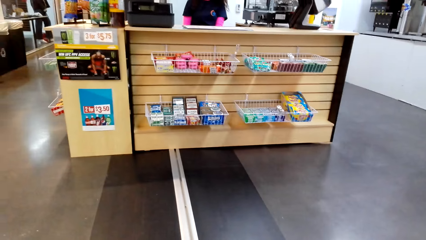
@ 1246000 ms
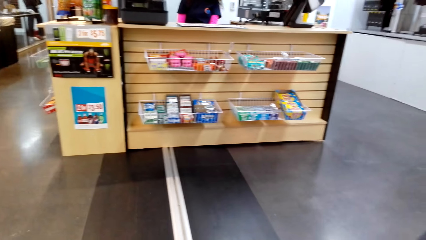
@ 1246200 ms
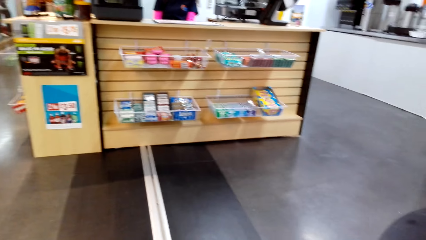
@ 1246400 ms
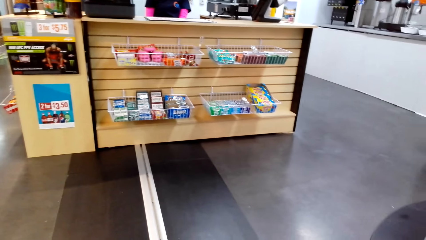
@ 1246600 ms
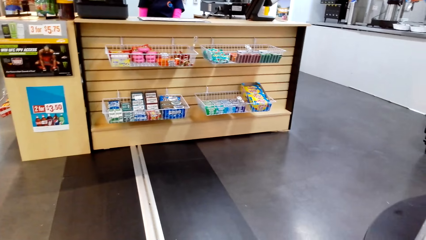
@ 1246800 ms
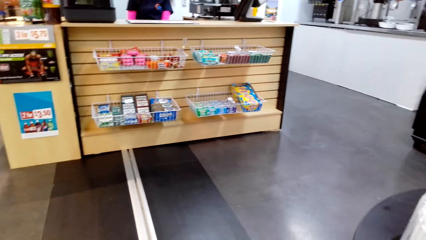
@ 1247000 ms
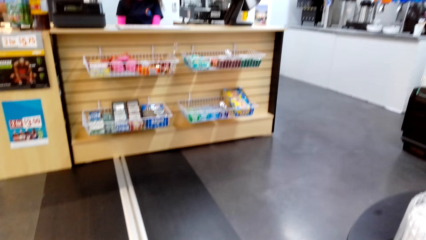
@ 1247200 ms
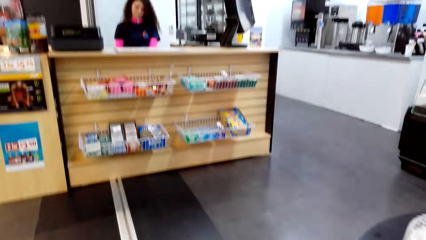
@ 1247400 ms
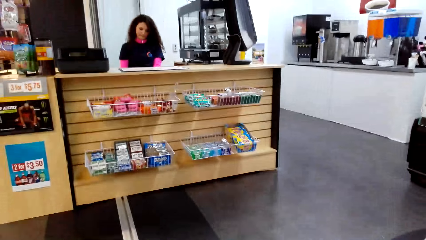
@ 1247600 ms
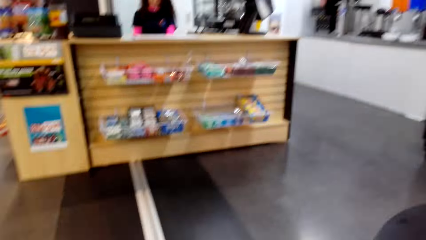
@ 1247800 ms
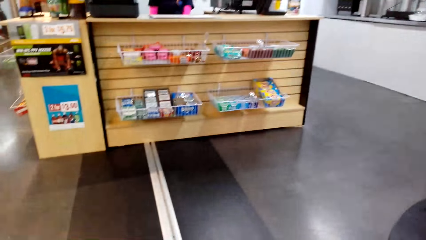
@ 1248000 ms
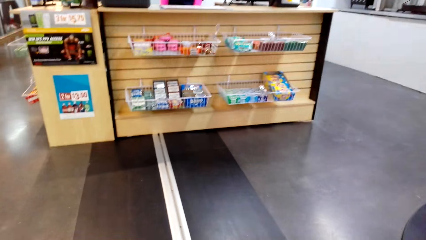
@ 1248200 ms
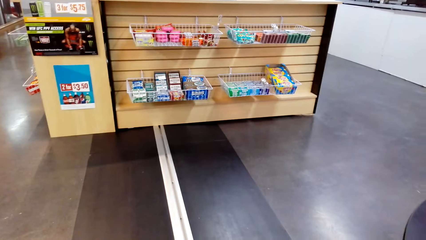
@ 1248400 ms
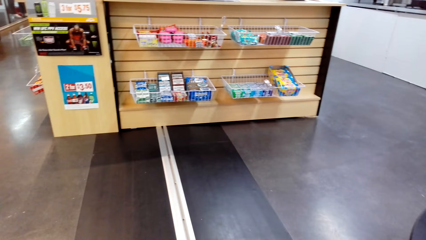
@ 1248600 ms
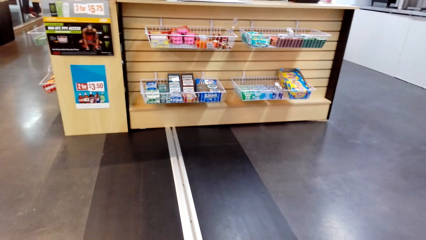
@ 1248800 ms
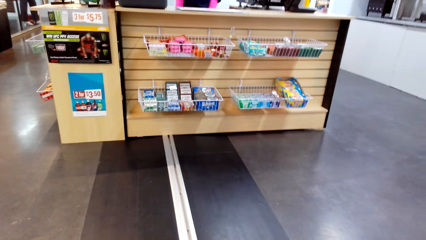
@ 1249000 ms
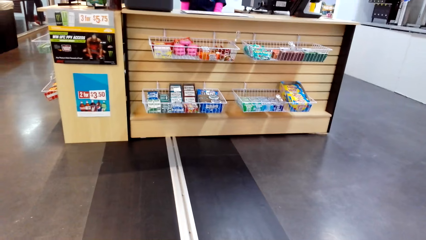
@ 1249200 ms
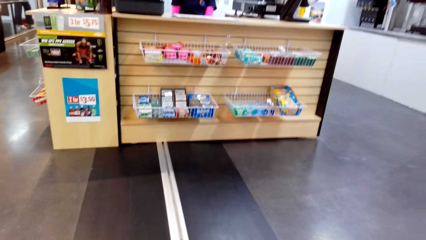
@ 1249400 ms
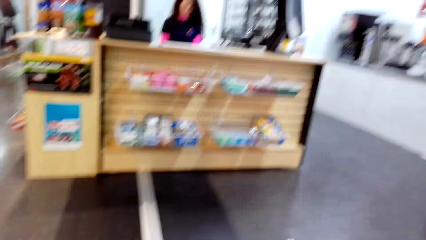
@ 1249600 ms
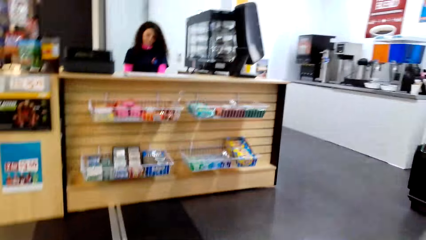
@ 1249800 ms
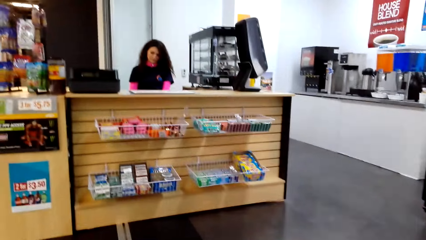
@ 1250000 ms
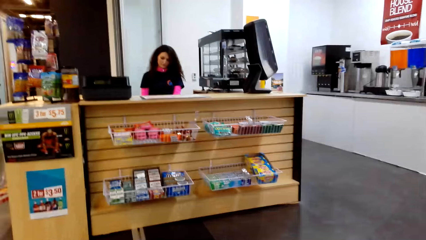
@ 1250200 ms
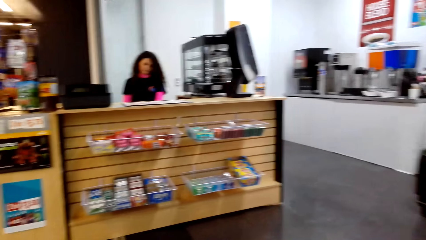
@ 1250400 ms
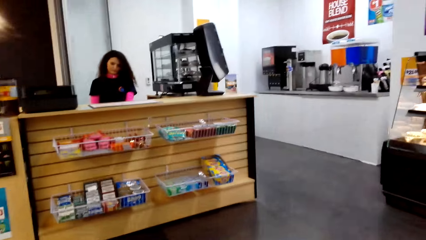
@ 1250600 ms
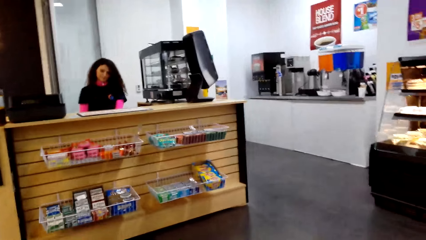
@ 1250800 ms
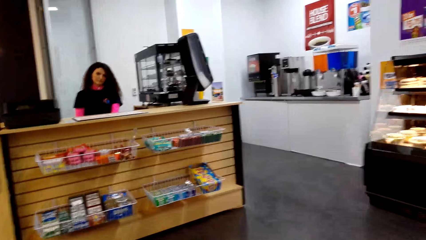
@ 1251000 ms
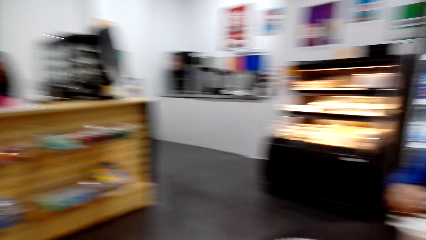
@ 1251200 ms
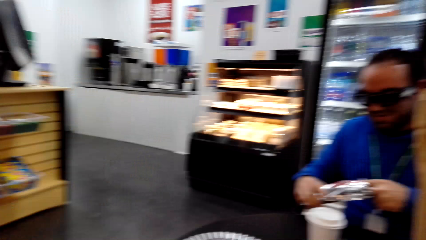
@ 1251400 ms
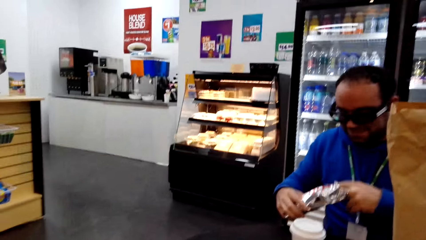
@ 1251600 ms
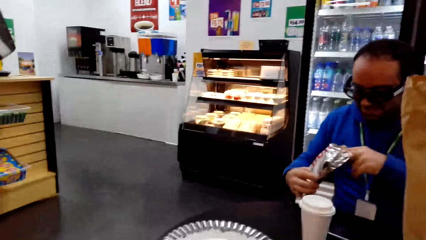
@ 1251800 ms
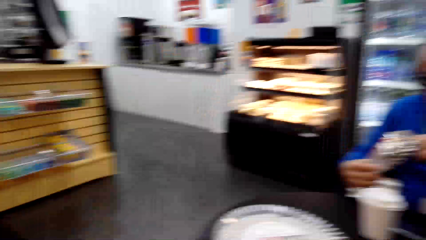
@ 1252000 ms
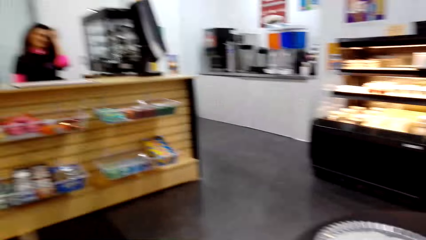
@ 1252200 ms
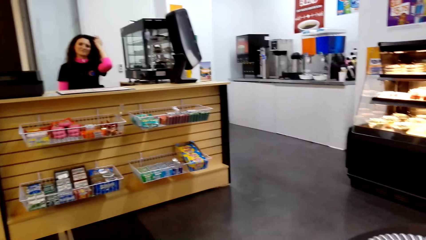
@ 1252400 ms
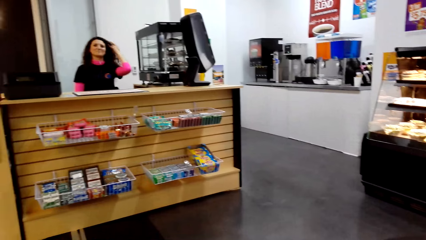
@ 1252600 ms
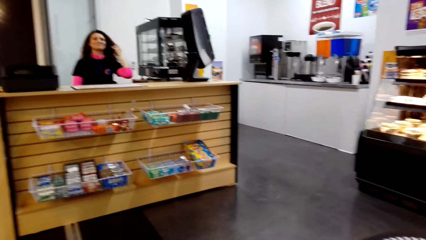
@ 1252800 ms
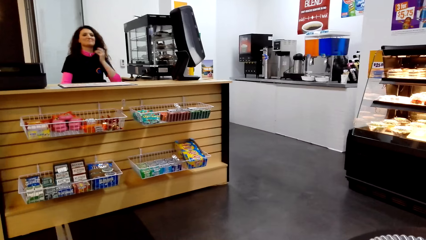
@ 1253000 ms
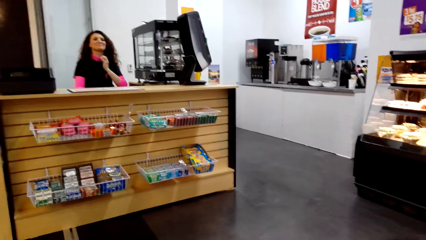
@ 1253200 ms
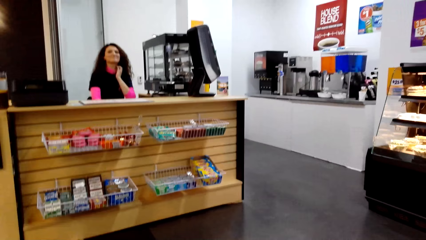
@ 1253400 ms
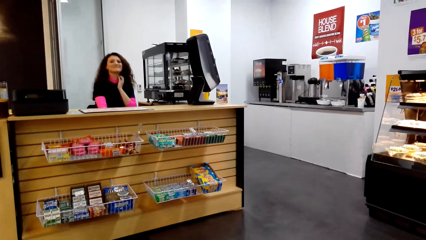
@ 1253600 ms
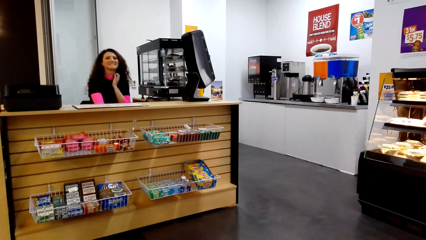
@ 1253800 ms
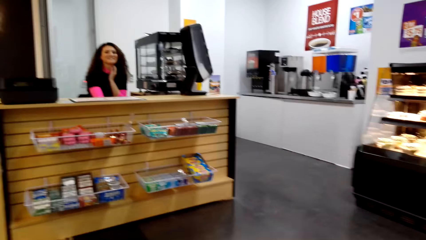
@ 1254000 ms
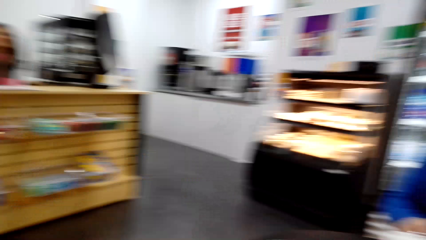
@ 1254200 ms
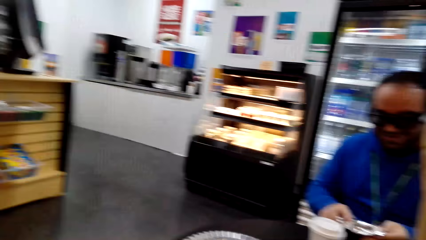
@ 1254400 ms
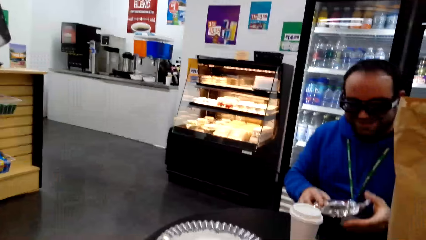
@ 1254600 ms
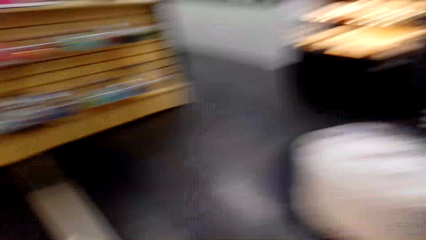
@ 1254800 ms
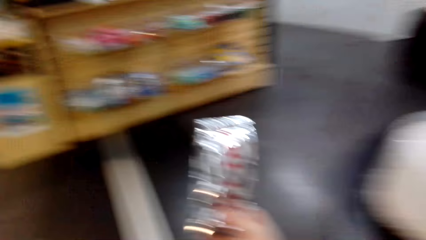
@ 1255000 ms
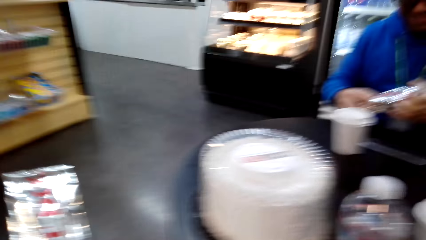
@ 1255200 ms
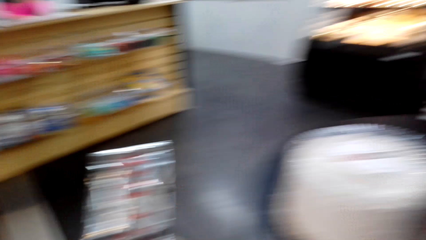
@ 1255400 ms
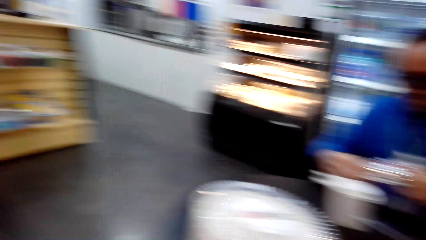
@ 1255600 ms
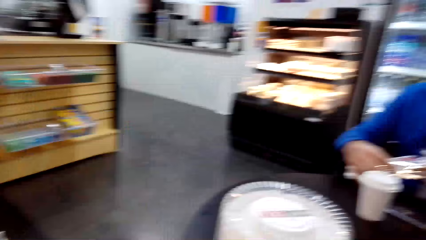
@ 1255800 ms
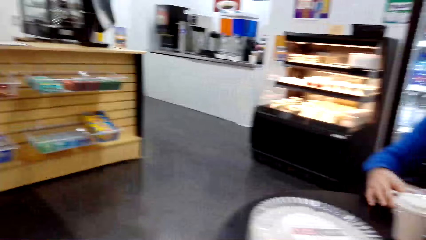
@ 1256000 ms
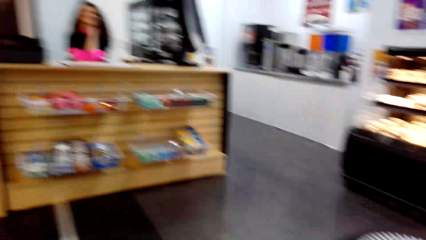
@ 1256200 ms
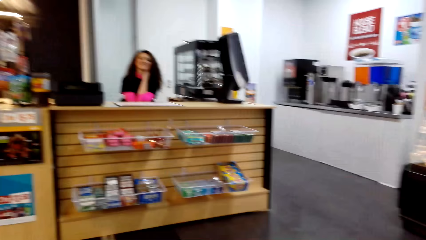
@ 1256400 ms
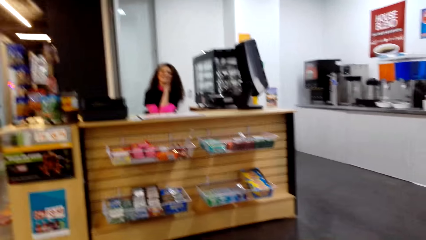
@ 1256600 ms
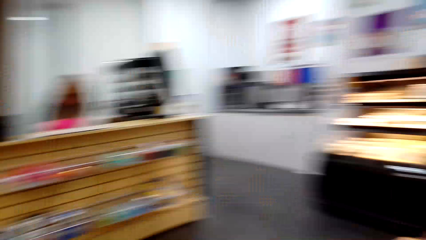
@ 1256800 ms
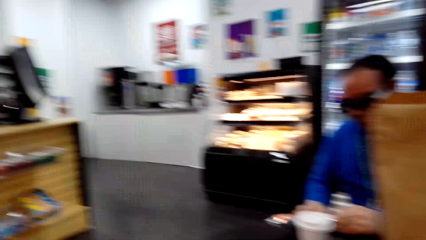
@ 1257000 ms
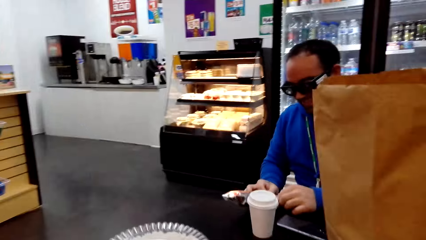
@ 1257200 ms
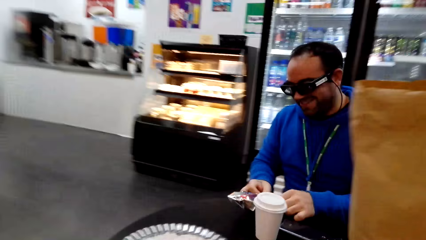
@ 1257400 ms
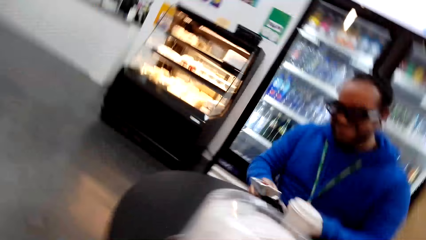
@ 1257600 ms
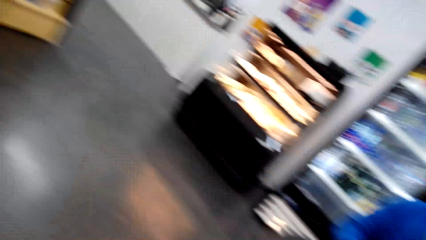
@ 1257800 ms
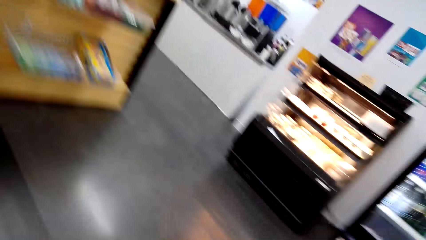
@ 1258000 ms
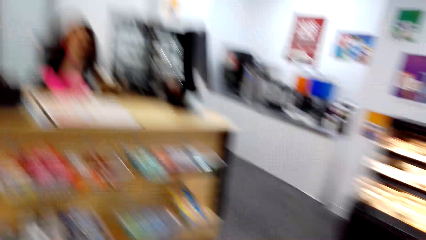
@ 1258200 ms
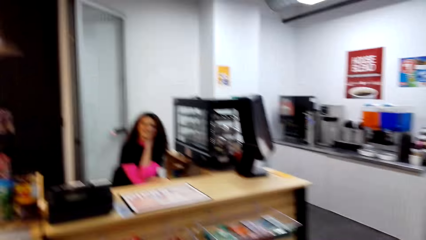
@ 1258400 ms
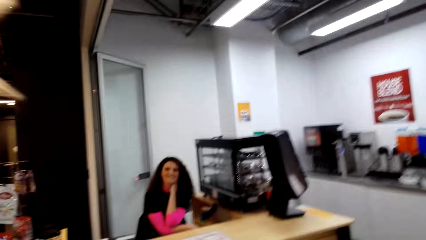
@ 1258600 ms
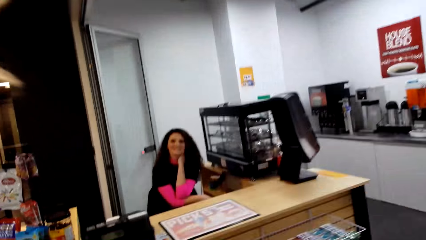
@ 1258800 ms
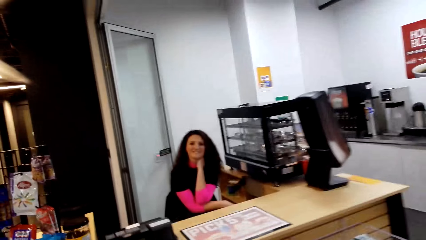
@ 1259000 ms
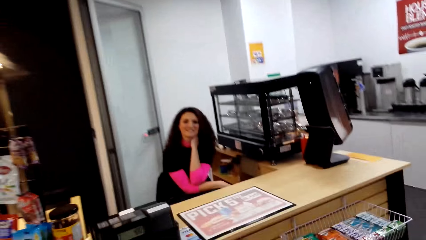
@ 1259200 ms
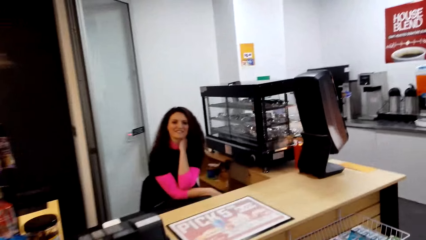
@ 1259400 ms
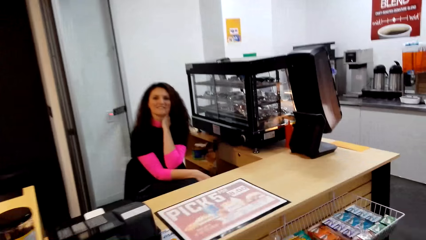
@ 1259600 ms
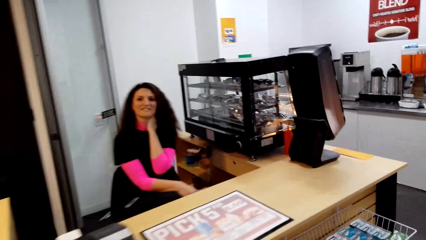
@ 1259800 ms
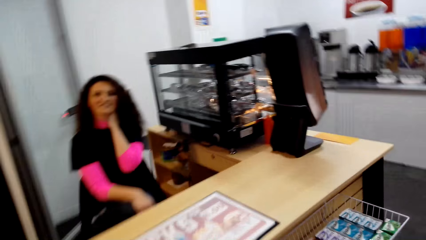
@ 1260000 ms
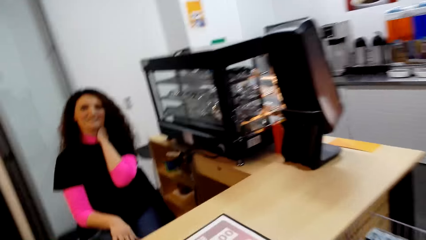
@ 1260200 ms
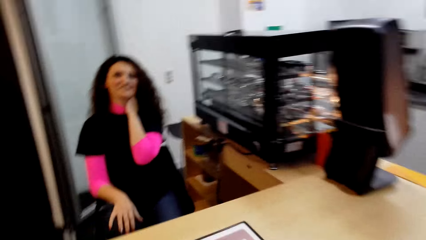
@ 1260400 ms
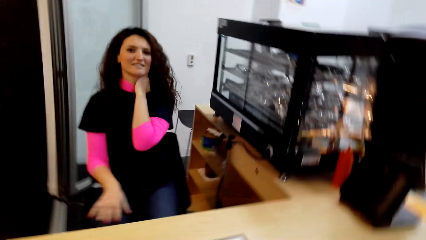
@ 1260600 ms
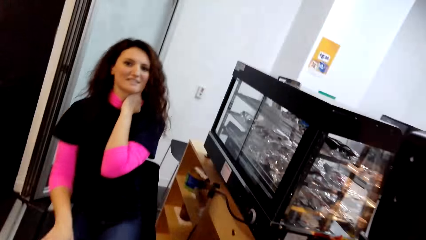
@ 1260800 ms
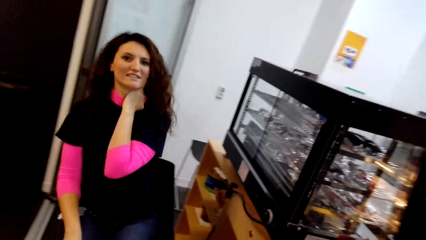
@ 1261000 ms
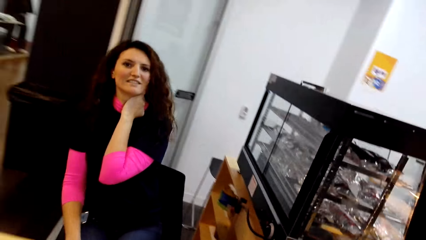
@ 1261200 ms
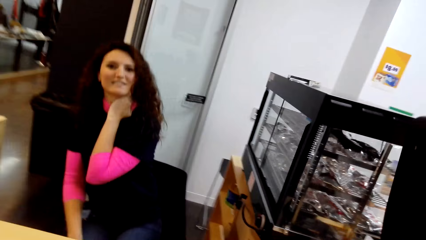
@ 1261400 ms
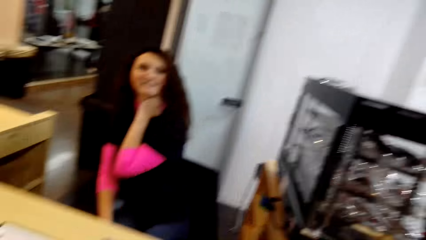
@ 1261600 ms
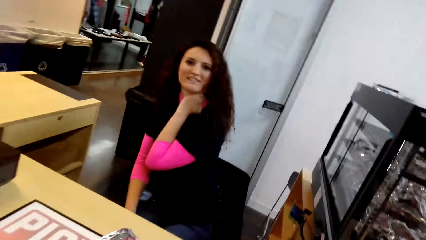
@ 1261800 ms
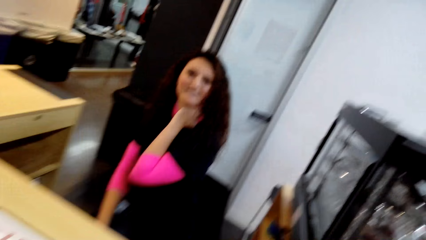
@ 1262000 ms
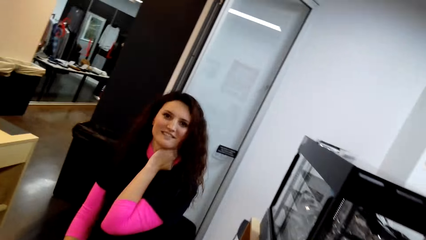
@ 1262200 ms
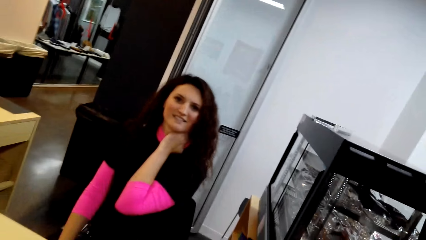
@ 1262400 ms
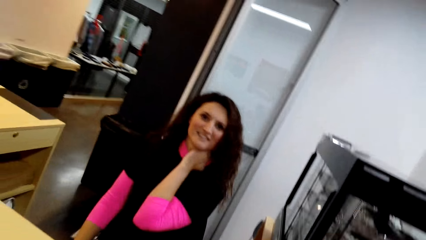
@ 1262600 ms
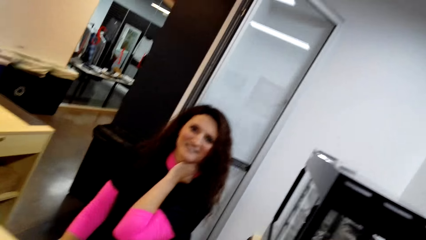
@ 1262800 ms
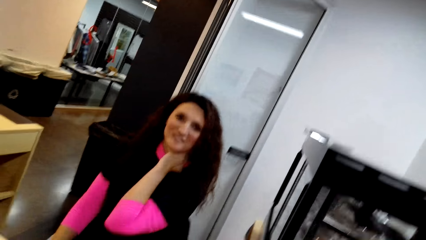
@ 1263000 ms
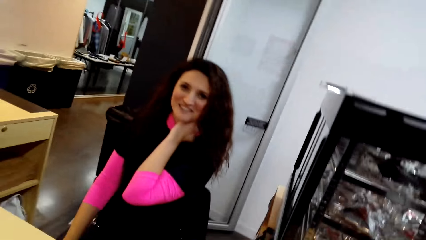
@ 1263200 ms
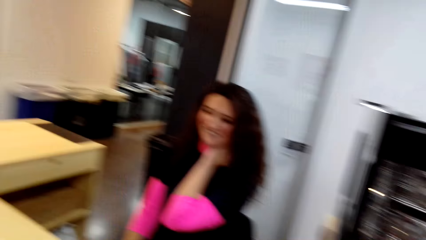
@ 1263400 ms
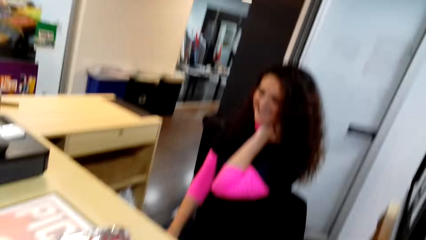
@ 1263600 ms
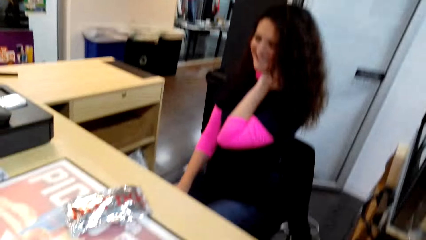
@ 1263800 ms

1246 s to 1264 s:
A man opens something. A lady touches her hair and scratches her neck. The camera wearer moves around. The lady moves a hand.
